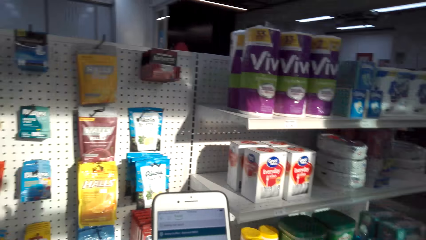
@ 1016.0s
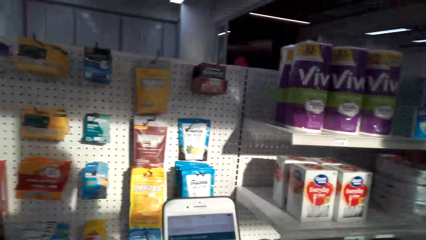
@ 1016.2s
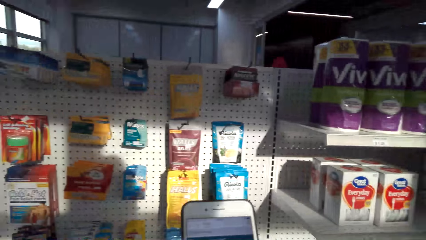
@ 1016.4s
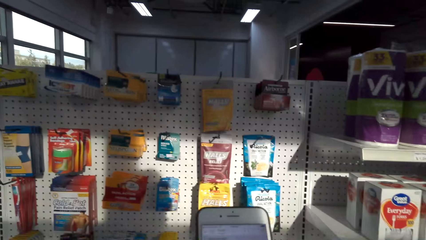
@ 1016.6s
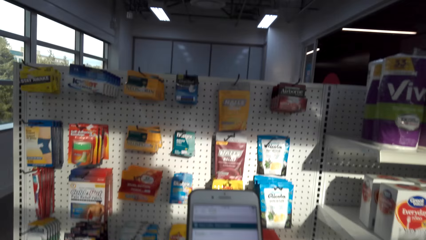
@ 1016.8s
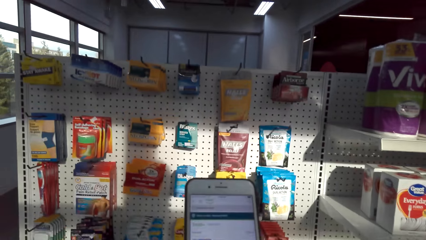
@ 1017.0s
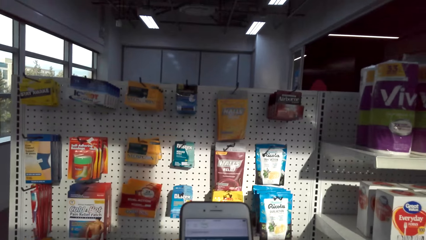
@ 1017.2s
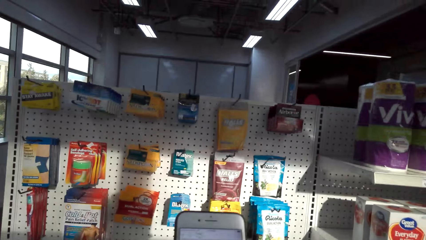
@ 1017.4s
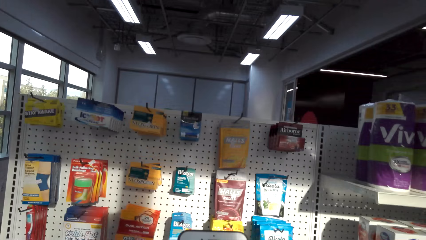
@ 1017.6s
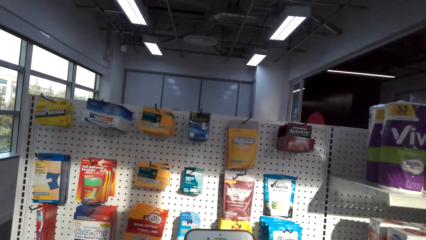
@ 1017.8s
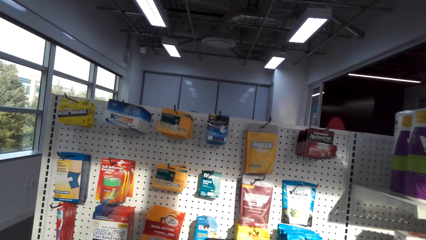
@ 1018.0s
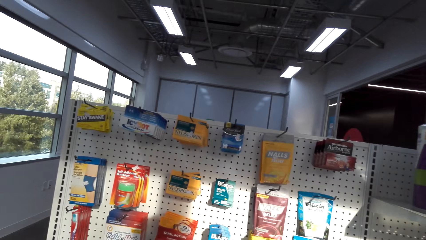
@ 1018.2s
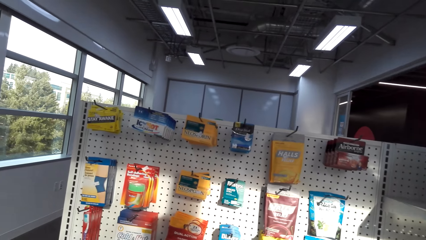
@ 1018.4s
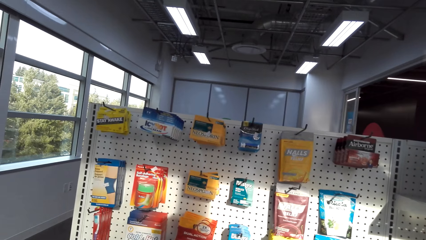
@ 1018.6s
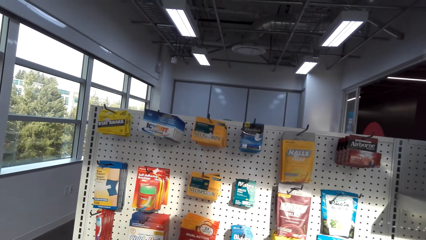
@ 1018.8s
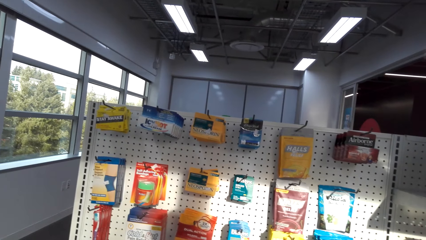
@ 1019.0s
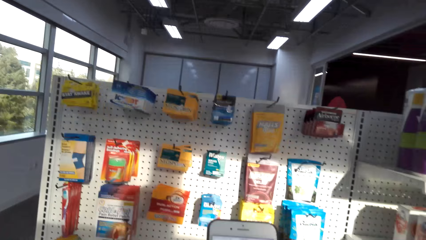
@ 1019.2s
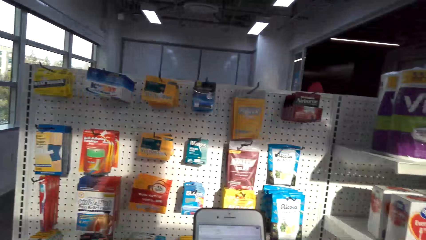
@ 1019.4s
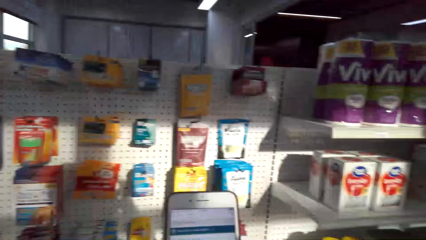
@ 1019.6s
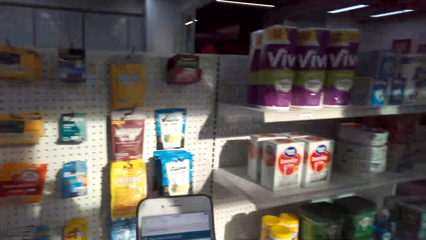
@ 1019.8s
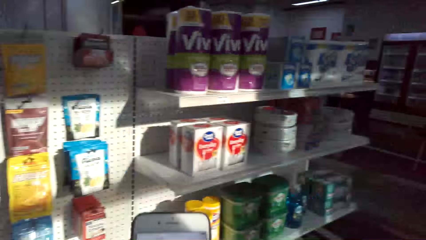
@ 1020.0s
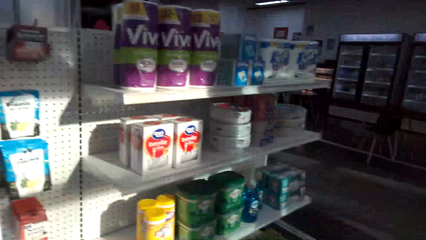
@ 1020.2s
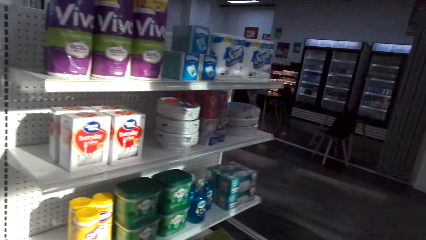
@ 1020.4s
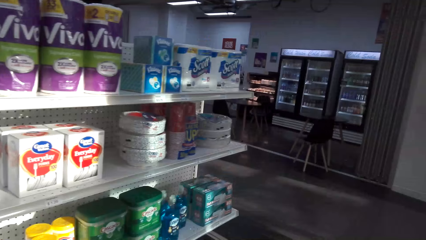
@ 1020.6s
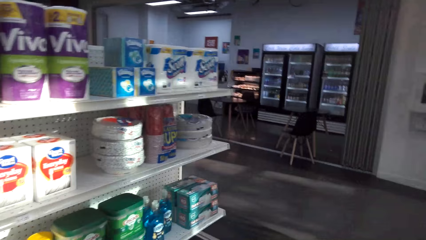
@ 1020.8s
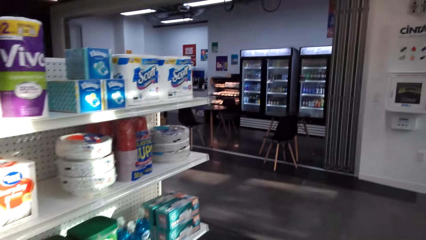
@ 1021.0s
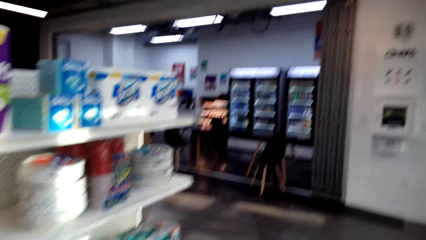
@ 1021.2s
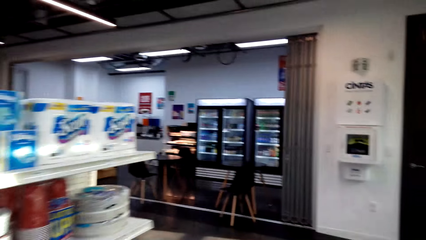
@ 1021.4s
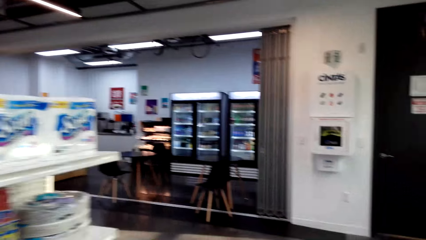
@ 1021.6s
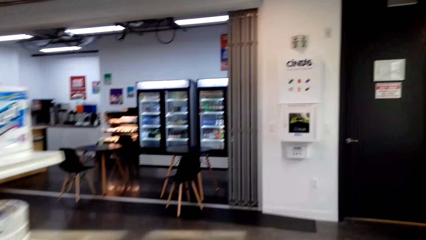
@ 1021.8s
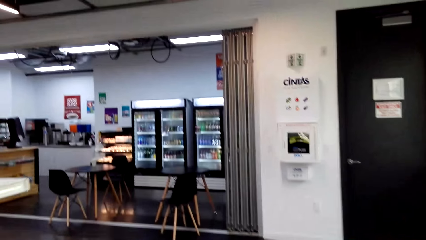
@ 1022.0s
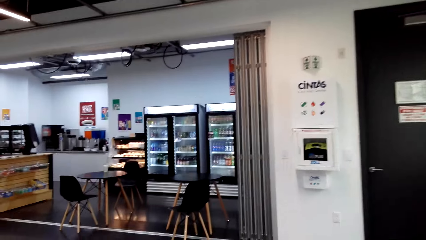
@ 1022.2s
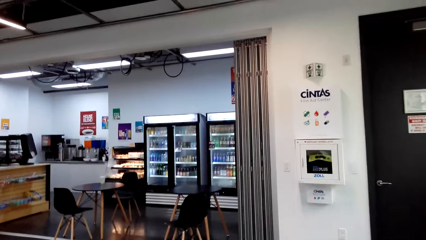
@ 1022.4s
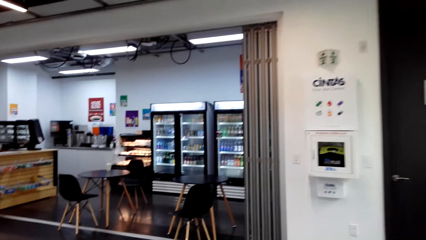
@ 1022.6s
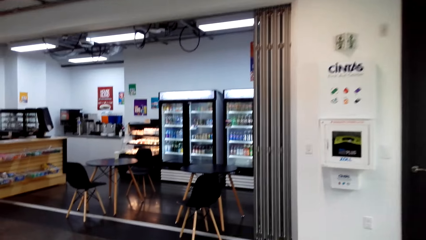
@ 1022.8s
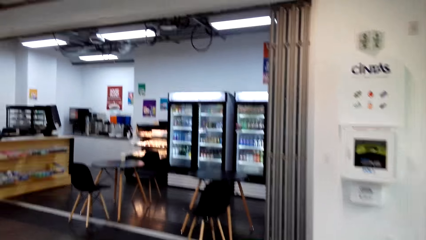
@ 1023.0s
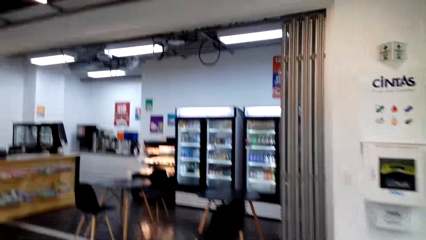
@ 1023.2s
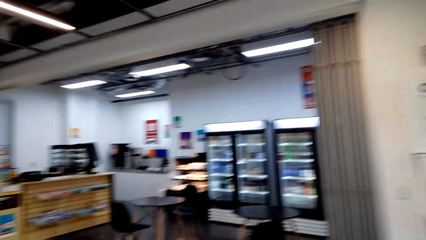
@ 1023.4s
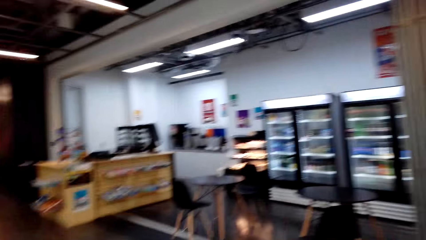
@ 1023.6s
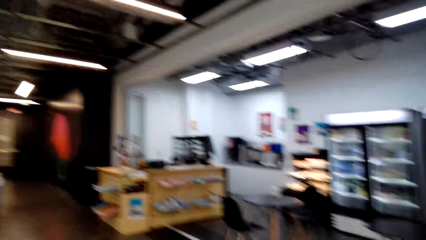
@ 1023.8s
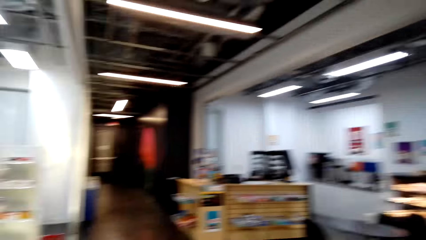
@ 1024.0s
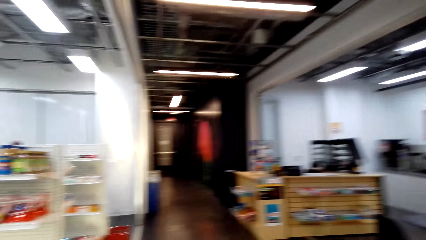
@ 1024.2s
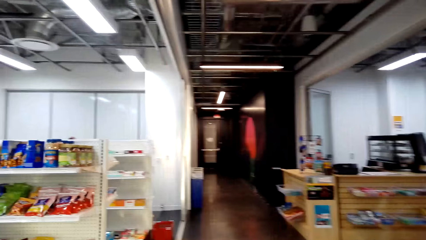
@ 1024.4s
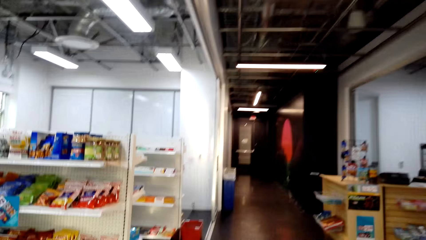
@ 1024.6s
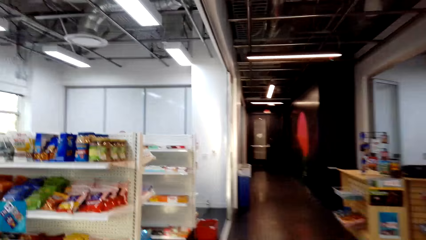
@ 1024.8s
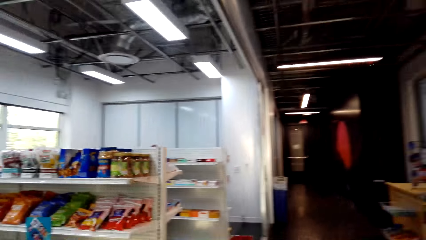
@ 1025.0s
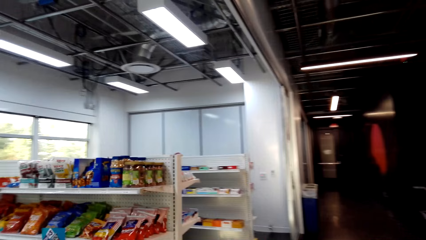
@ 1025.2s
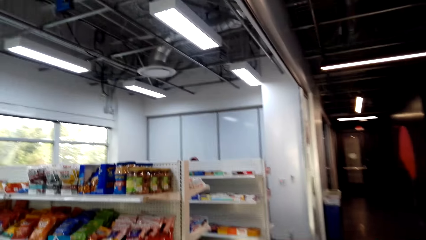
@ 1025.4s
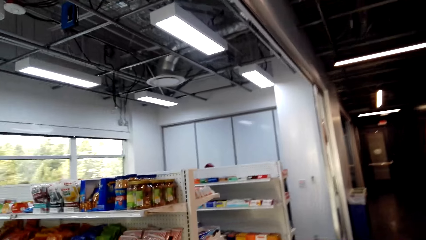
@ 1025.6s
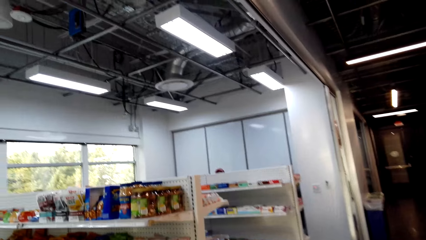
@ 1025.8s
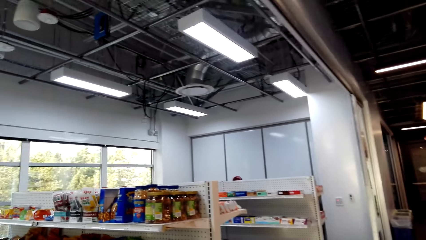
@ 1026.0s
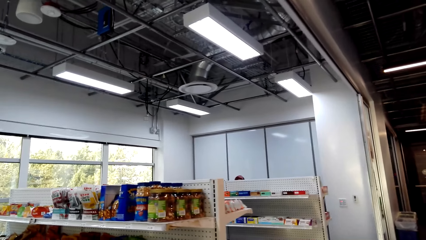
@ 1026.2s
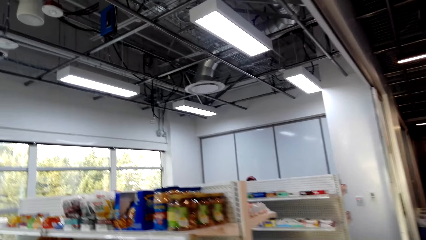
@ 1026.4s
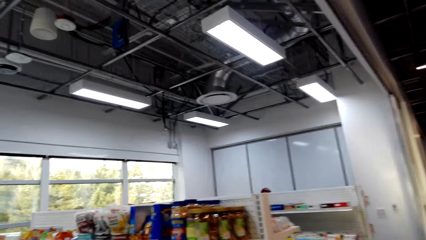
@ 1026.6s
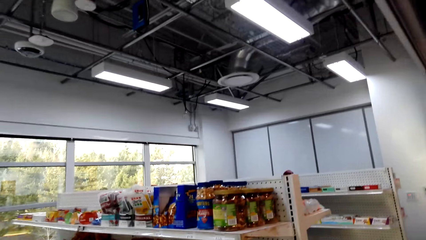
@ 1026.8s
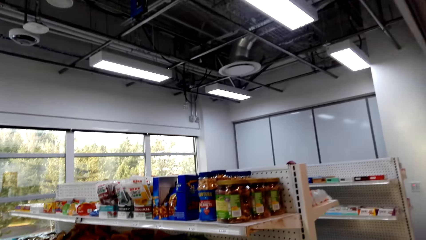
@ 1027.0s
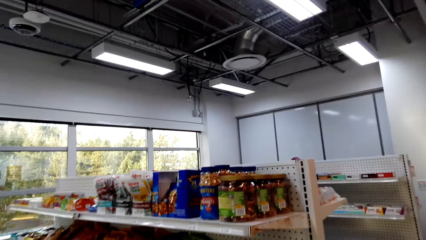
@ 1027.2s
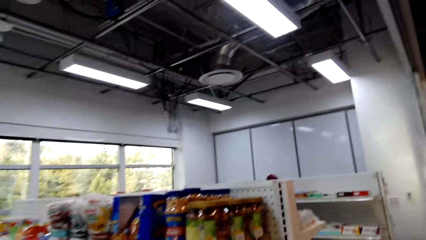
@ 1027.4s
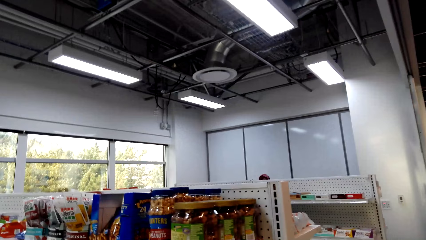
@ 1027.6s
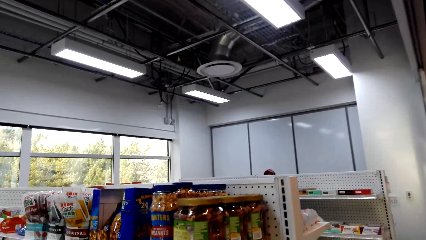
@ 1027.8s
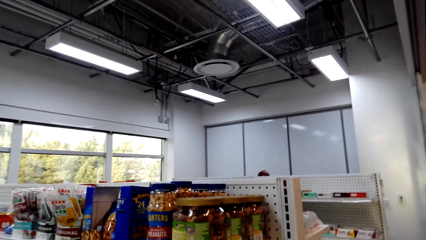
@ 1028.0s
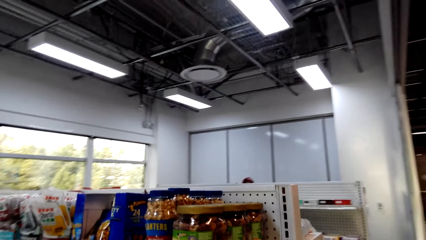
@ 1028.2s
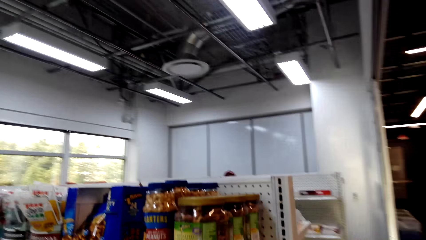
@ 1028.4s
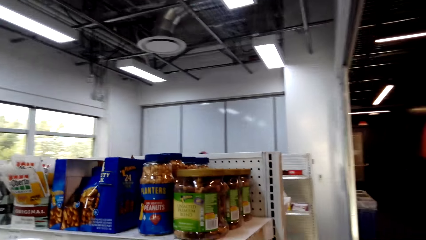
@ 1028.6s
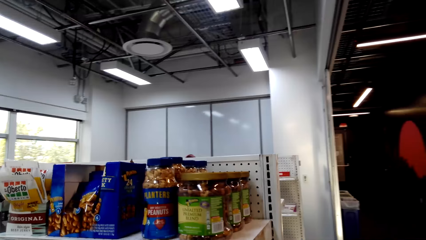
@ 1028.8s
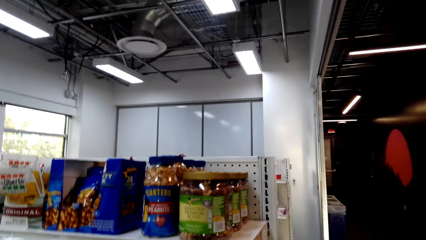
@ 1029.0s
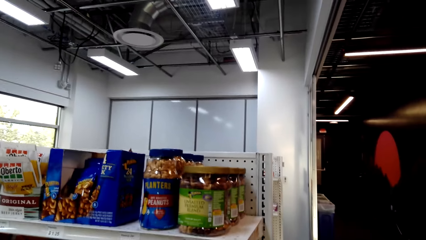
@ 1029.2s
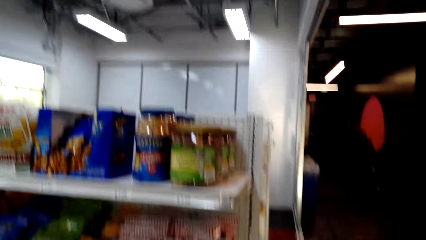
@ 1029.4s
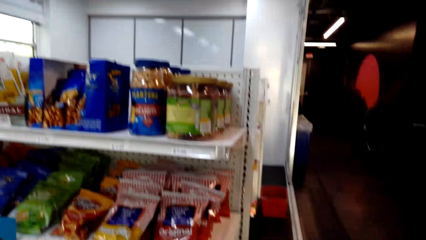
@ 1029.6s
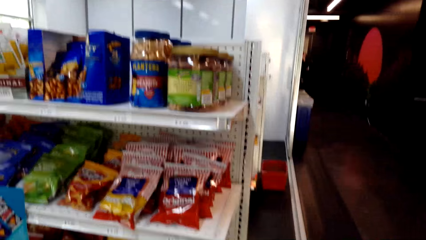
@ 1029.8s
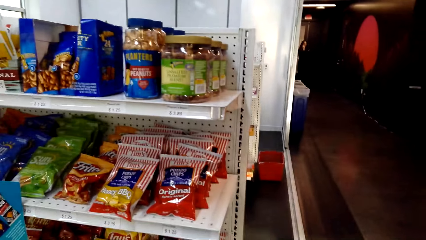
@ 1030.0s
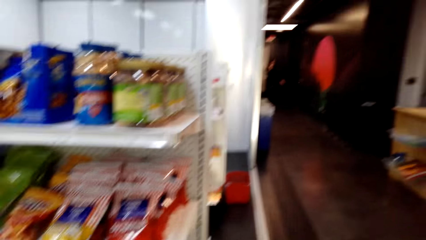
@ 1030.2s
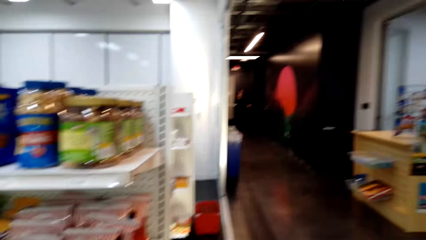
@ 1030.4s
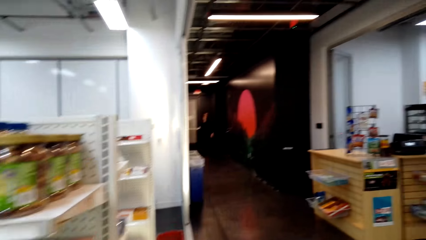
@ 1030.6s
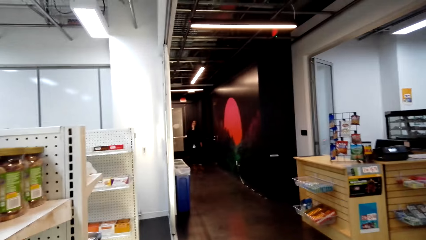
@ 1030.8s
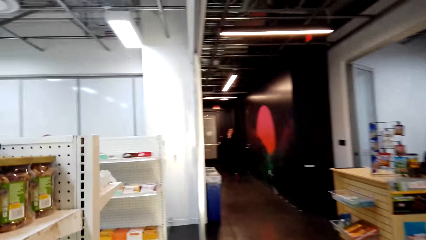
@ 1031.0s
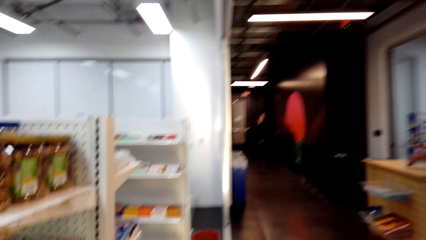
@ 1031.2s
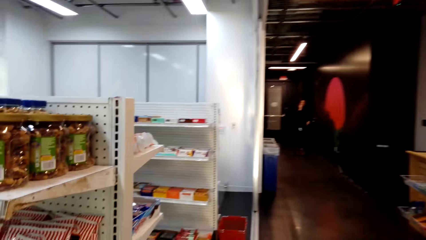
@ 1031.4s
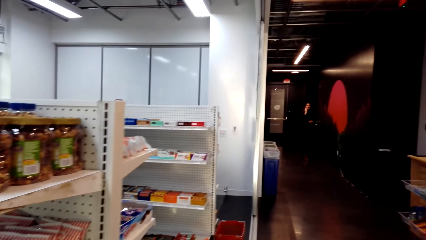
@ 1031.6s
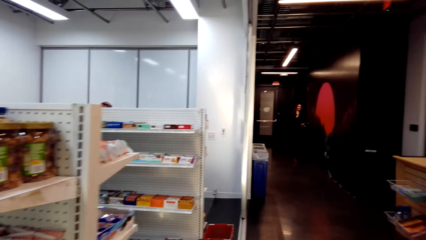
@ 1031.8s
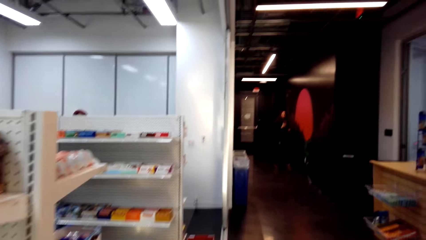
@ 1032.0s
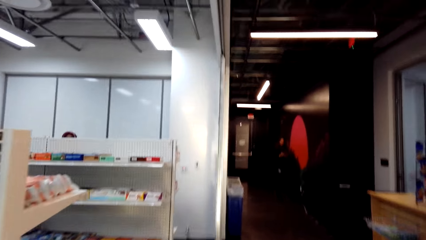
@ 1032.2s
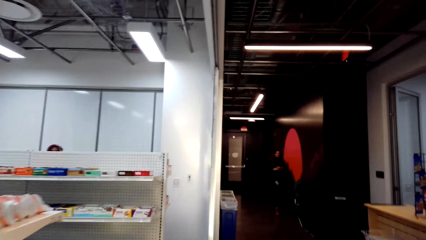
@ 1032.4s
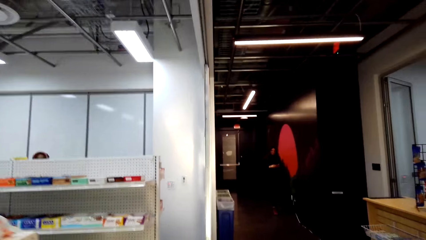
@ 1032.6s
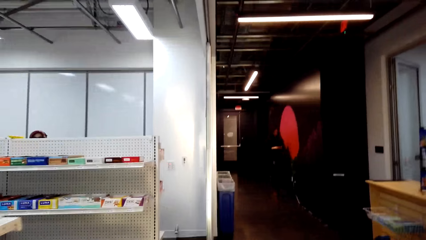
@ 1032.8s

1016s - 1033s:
The camera wearer looks at the phone. They walk across the store.
